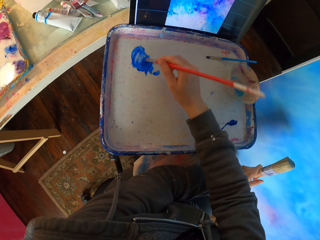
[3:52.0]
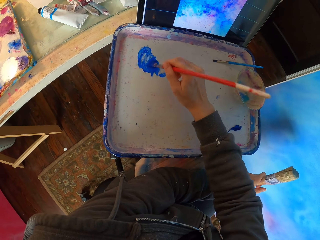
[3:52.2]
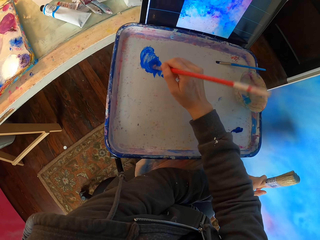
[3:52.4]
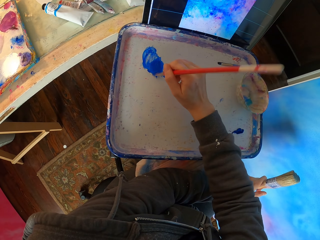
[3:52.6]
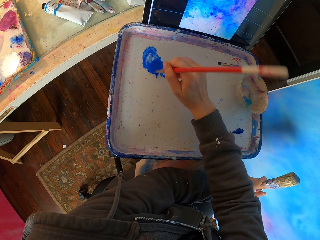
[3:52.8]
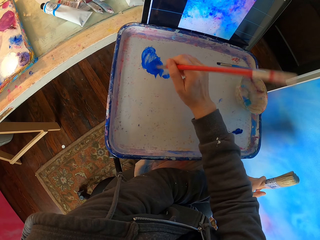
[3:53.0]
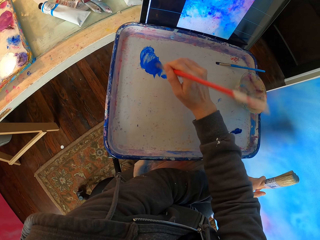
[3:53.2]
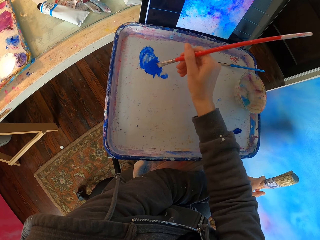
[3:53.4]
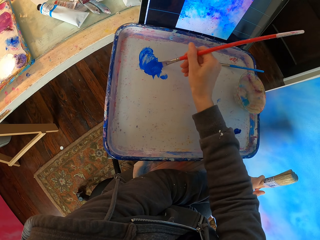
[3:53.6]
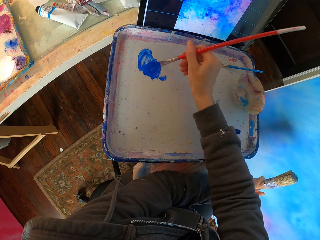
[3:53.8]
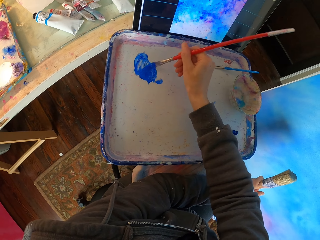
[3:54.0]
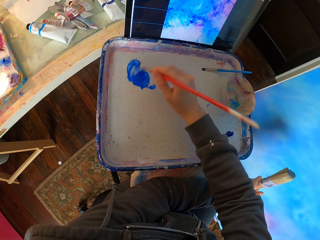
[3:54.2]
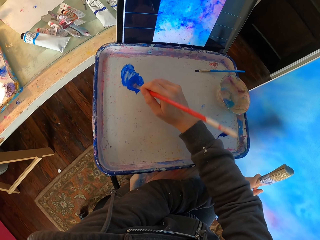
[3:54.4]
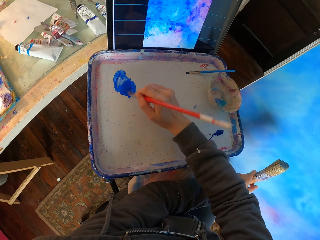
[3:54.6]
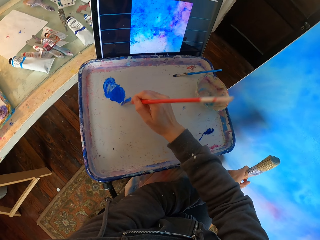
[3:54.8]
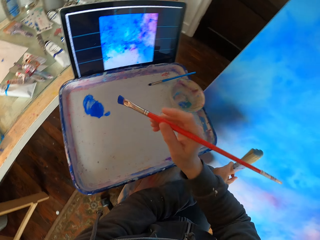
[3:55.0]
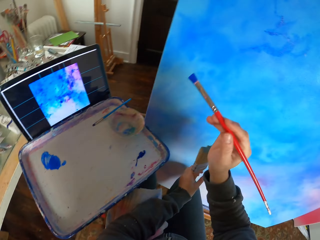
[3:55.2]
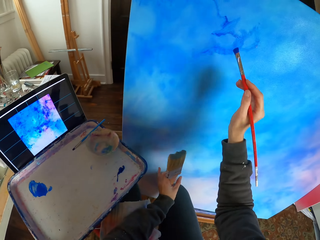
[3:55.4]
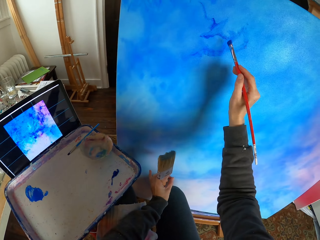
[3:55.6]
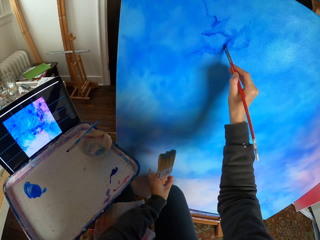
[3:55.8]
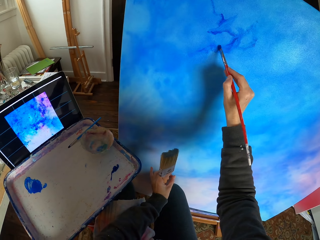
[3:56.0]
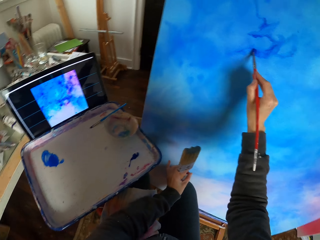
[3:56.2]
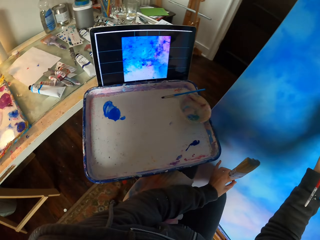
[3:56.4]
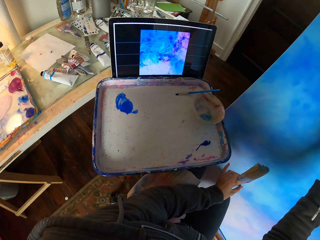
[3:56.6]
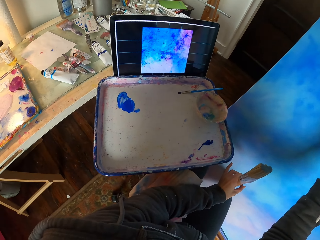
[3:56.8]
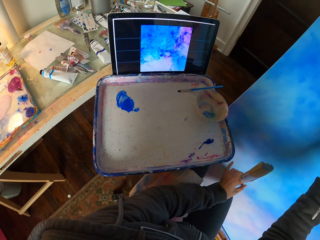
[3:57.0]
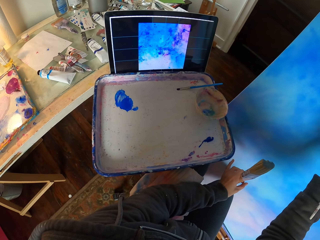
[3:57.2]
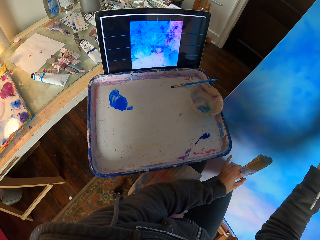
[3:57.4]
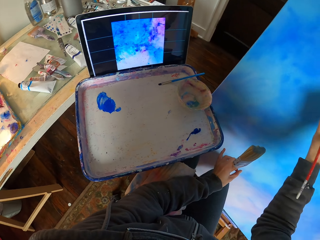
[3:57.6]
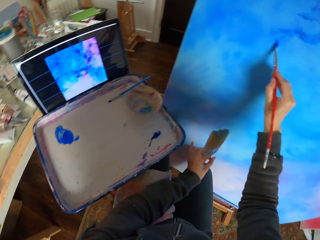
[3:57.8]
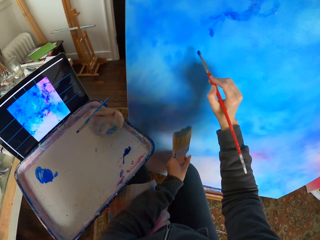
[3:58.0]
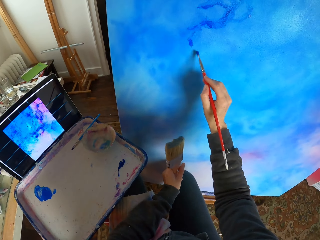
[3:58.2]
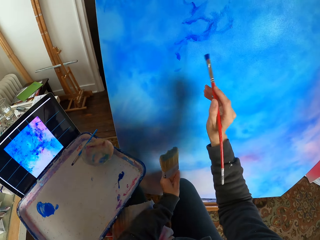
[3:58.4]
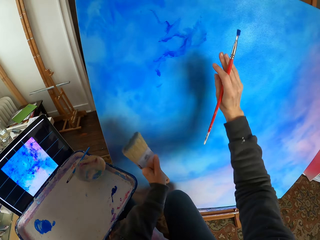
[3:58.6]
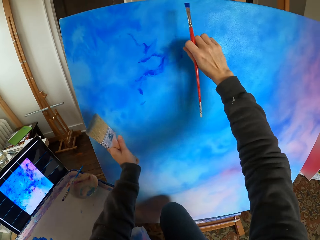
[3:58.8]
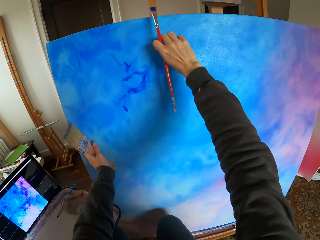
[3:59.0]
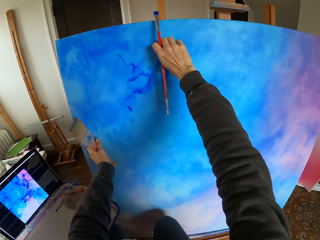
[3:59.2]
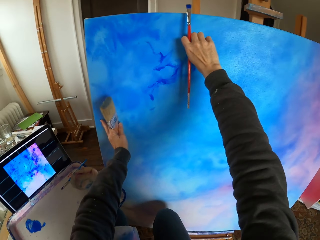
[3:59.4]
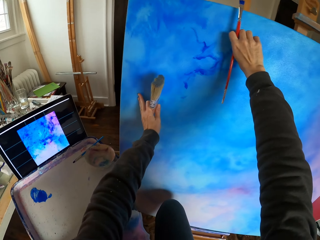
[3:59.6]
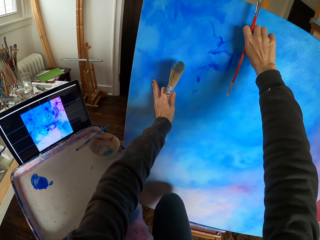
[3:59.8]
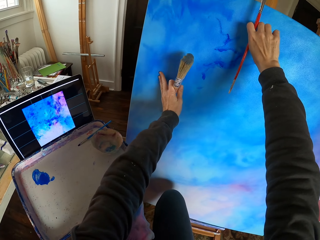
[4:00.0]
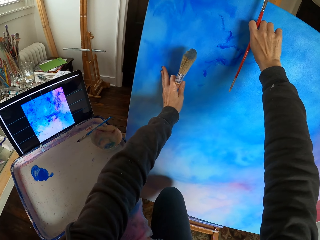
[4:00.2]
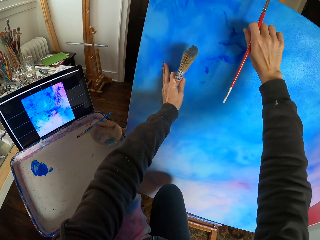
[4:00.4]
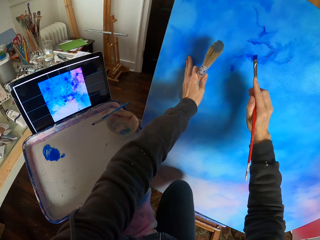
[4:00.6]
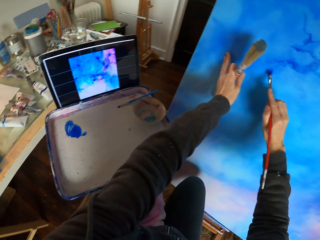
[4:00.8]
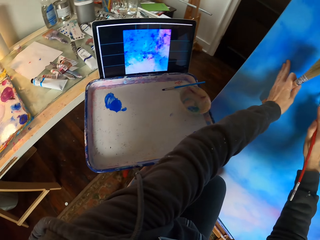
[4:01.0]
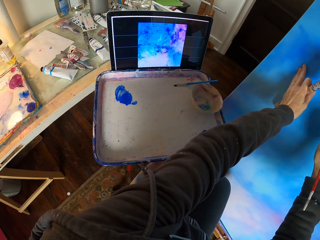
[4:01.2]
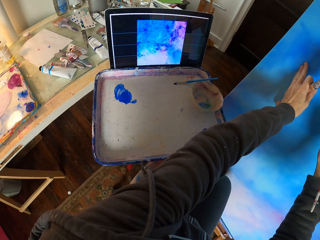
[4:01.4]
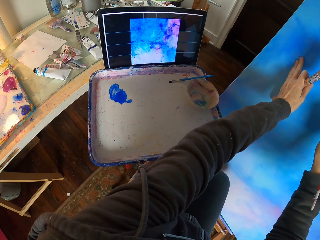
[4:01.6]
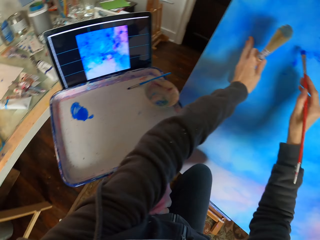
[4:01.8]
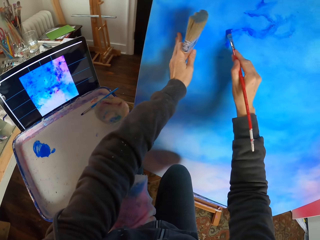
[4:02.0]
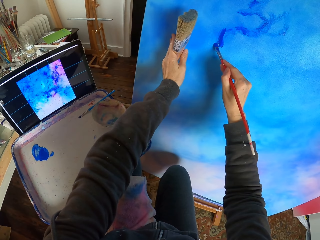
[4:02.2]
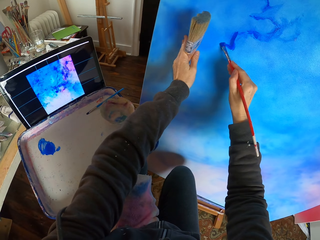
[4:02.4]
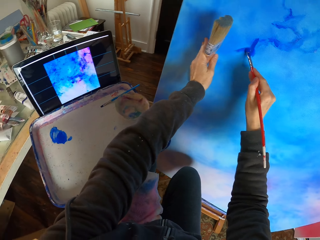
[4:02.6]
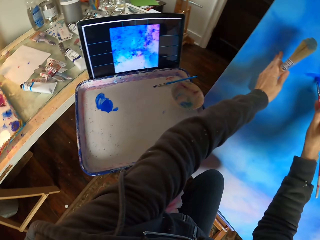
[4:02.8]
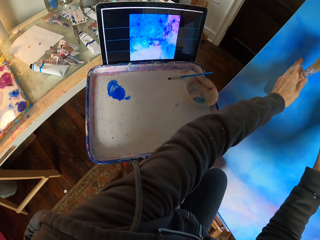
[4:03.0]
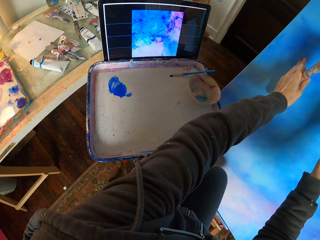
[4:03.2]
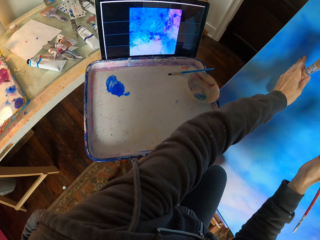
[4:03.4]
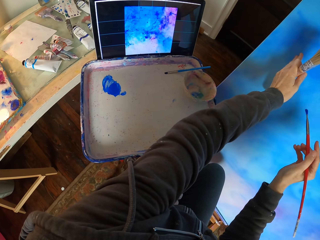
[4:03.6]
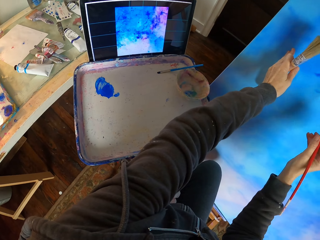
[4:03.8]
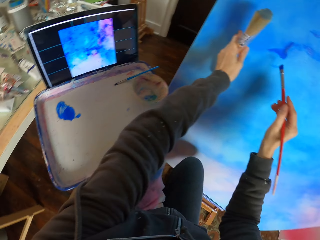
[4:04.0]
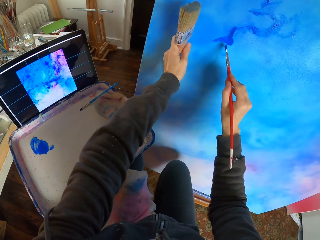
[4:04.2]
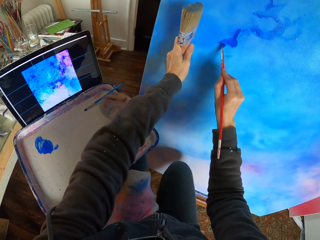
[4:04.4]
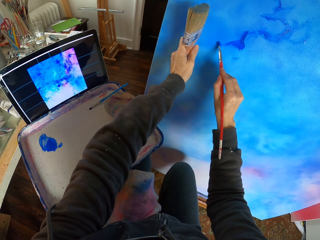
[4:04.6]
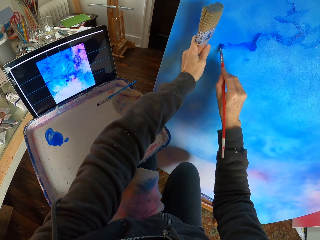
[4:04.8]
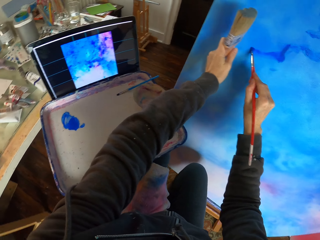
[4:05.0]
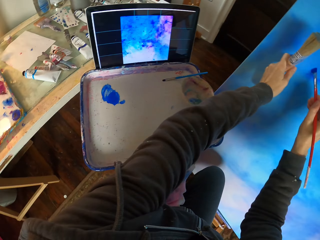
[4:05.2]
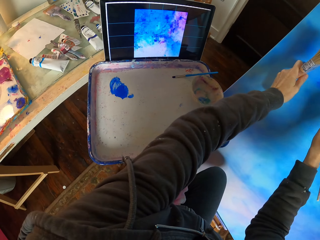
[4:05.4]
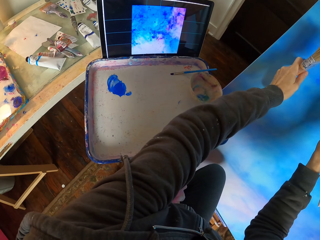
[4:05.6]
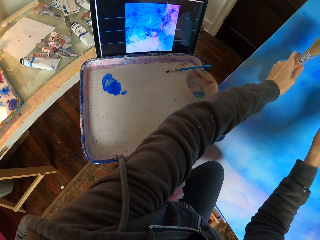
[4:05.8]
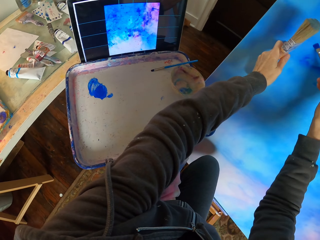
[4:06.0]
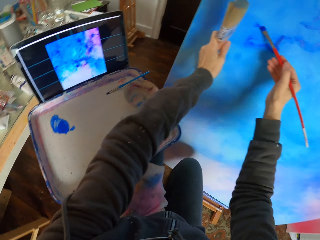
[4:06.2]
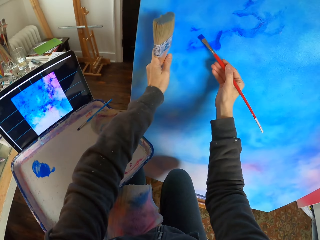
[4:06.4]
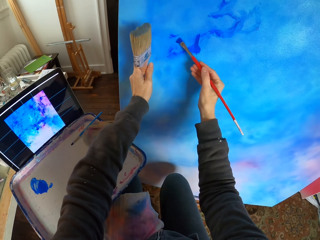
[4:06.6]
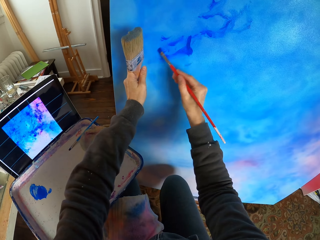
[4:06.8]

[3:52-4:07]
The camera wearer picks a color. He paints the wall or canvas. He touches the wall with his hands. He paints the wall. He looks around.

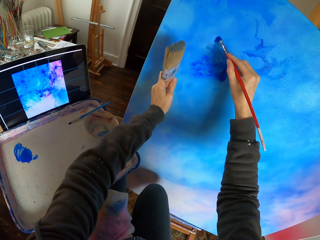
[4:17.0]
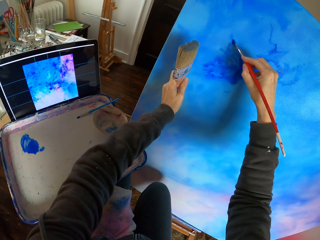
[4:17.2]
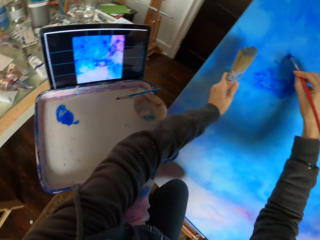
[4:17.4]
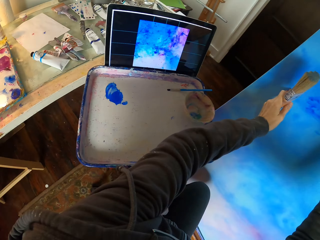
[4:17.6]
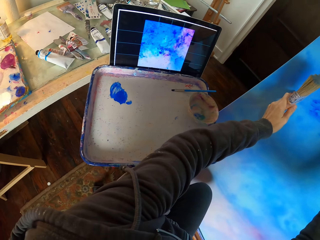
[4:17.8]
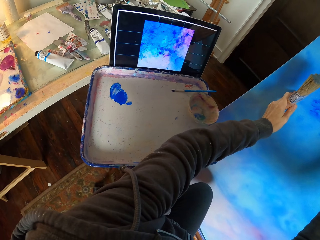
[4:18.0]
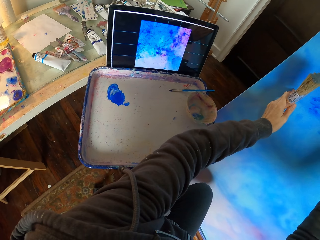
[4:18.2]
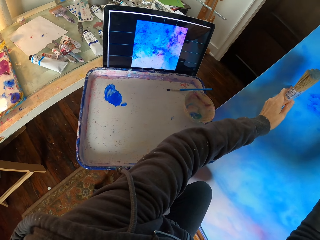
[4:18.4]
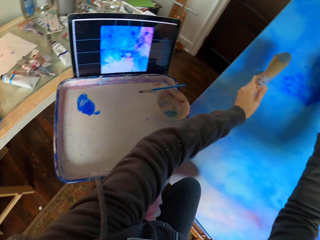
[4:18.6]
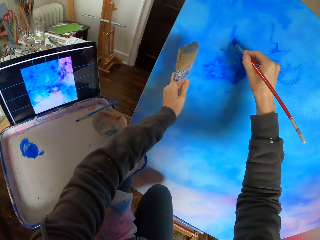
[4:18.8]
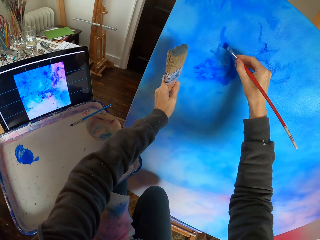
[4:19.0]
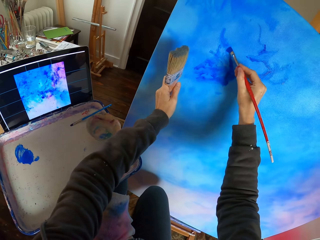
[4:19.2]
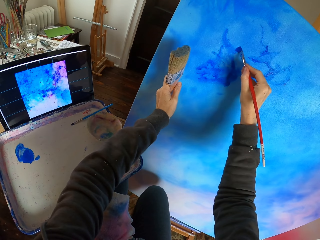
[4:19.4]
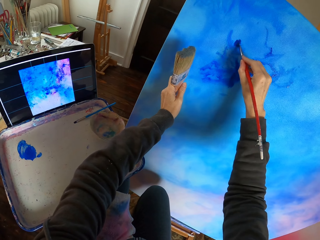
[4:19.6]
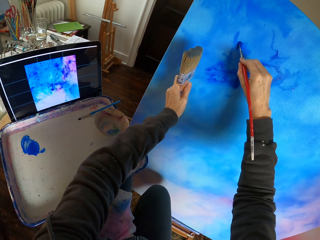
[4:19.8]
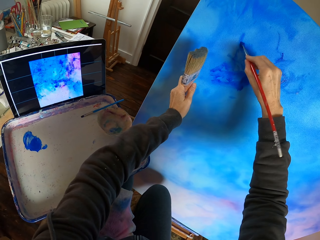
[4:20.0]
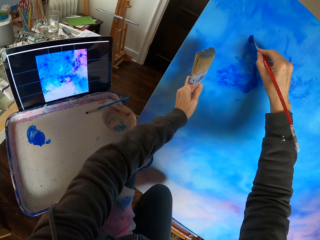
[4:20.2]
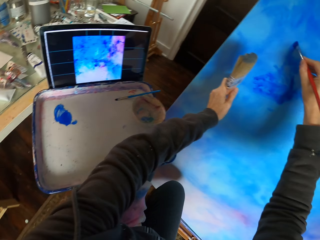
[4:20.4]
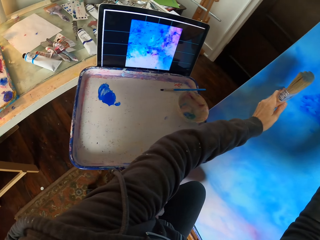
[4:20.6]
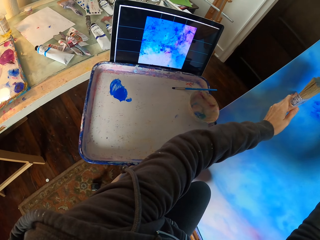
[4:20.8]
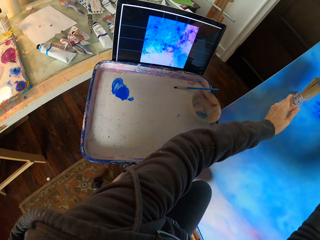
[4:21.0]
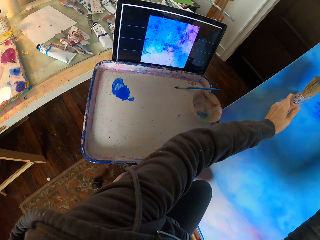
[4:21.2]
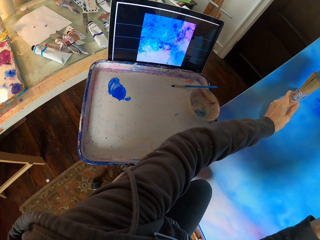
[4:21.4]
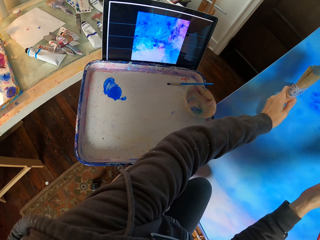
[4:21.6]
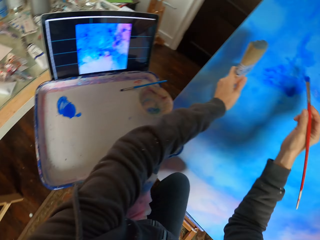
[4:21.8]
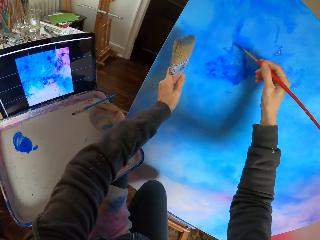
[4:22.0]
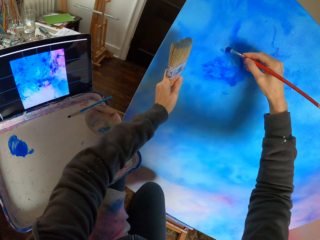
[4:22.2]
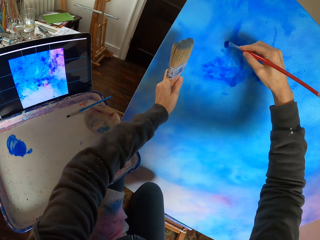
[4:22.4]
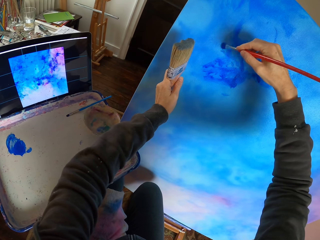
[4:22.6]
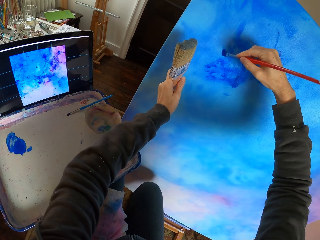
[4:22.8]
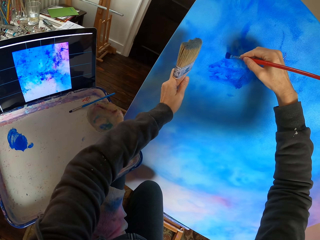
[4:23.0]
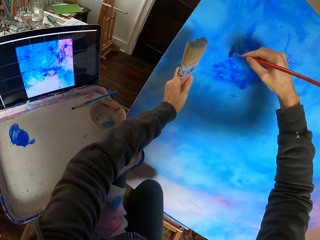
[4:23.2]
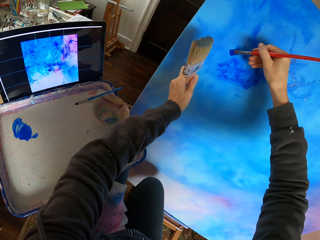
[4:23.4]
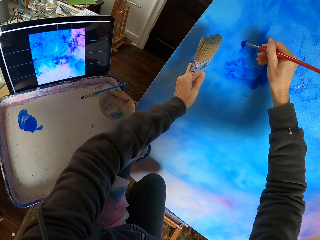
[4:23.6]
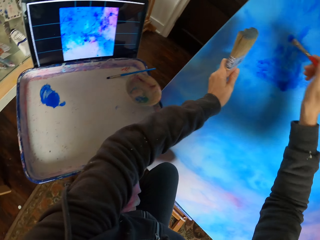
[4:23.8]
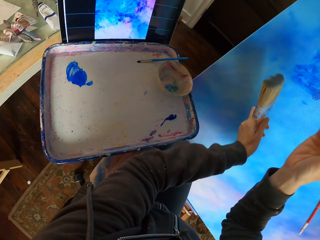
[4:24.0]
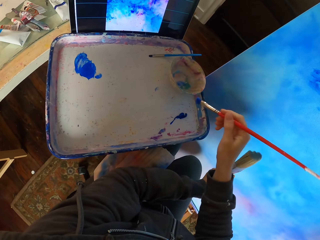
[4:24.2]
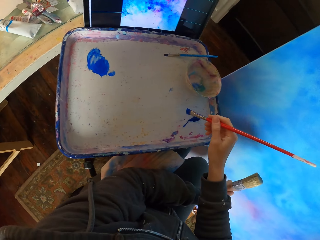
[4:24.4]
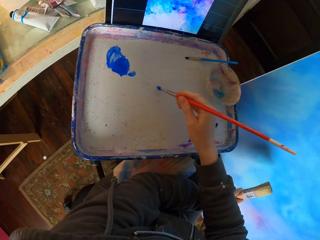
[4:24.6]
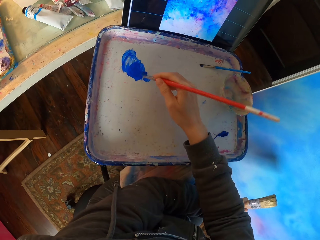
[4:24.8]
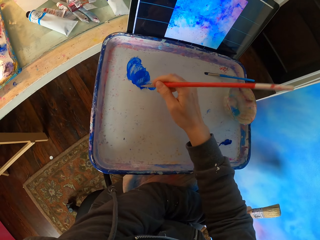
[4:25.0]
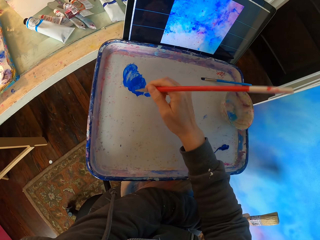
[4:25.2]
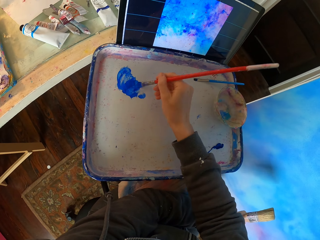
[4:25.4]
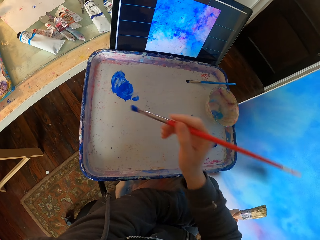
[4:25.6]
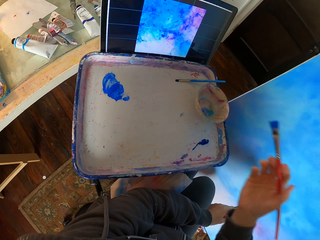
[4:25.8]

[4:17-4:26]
The camera wearer dips a painting stick in paint.
